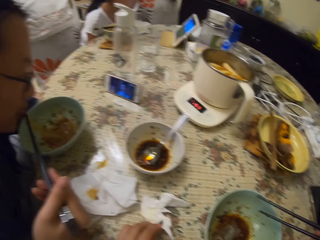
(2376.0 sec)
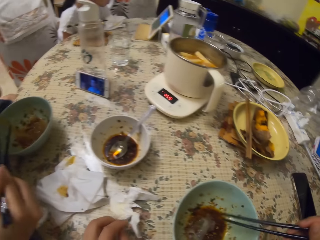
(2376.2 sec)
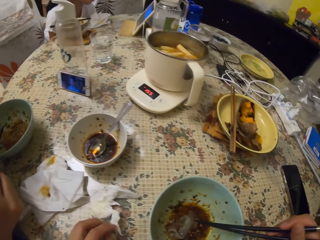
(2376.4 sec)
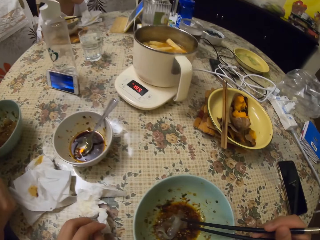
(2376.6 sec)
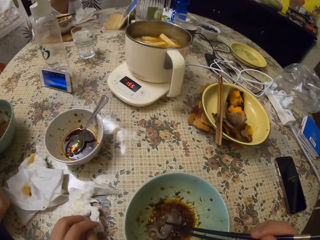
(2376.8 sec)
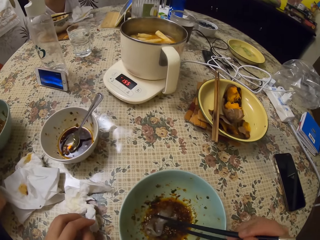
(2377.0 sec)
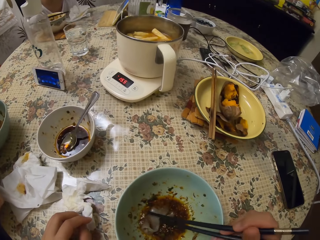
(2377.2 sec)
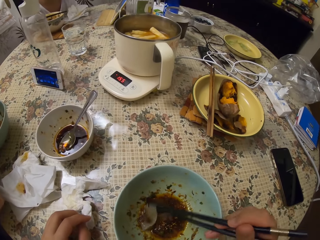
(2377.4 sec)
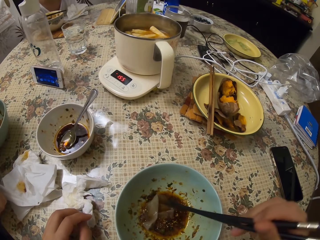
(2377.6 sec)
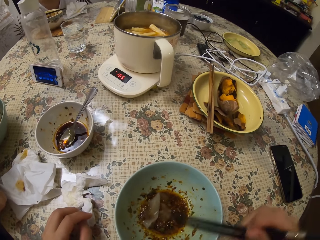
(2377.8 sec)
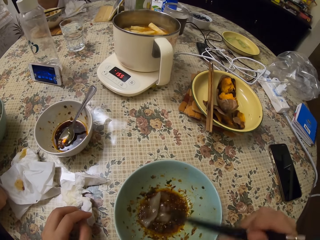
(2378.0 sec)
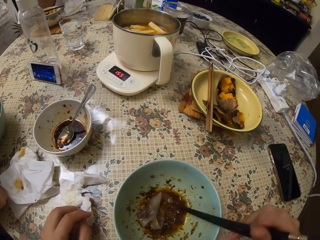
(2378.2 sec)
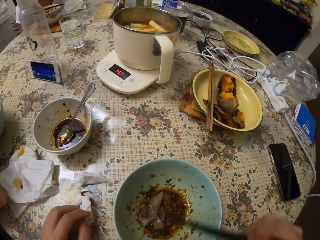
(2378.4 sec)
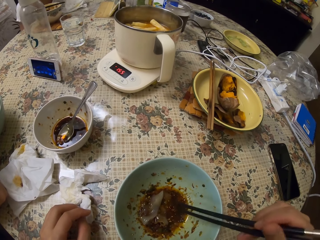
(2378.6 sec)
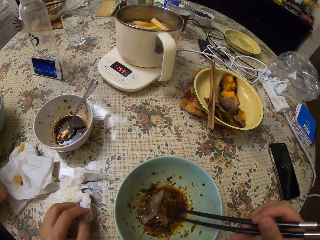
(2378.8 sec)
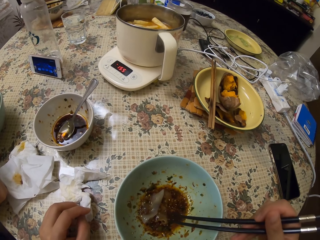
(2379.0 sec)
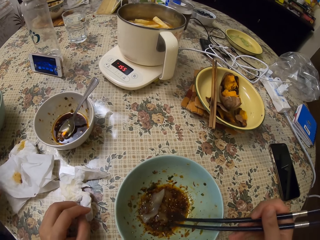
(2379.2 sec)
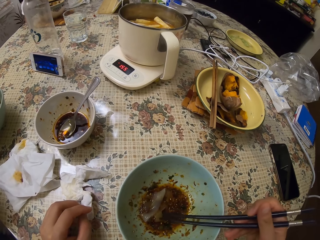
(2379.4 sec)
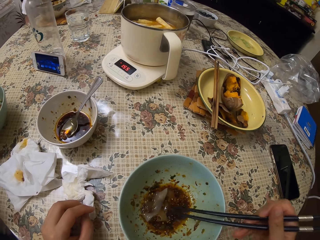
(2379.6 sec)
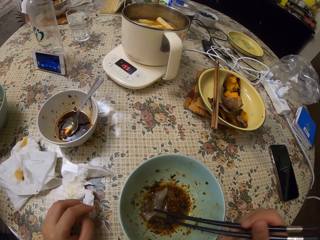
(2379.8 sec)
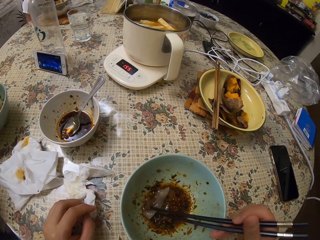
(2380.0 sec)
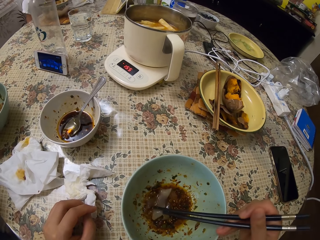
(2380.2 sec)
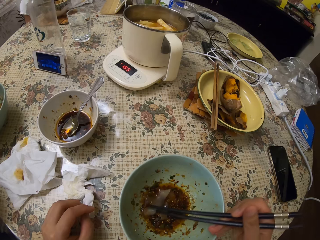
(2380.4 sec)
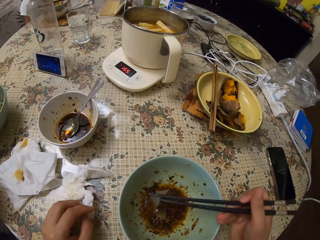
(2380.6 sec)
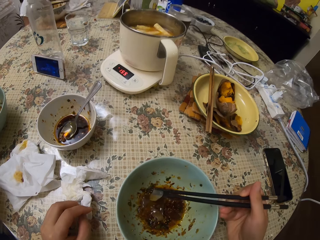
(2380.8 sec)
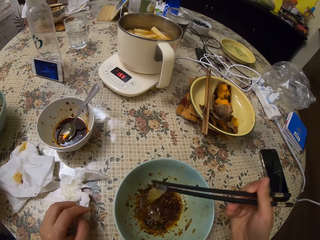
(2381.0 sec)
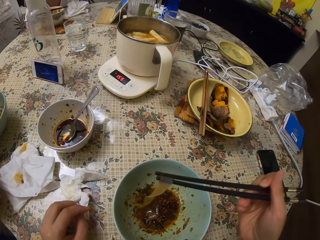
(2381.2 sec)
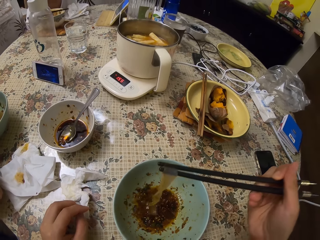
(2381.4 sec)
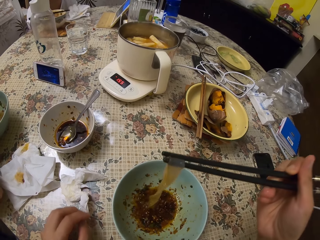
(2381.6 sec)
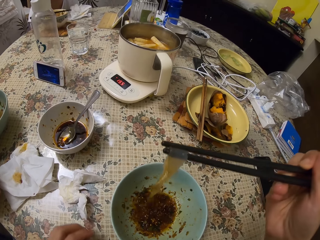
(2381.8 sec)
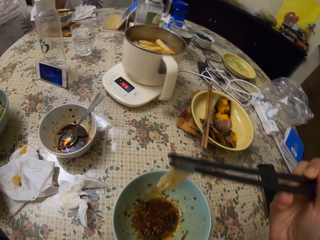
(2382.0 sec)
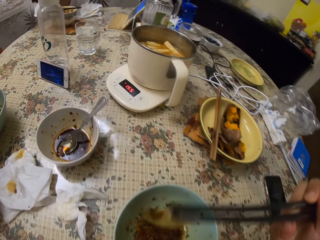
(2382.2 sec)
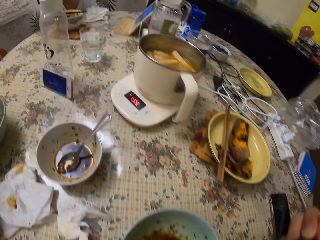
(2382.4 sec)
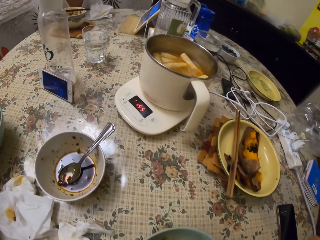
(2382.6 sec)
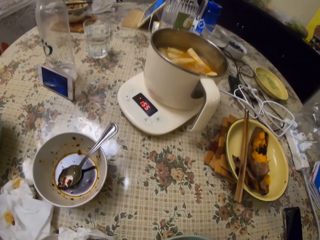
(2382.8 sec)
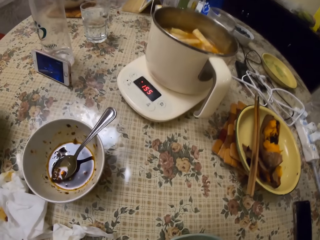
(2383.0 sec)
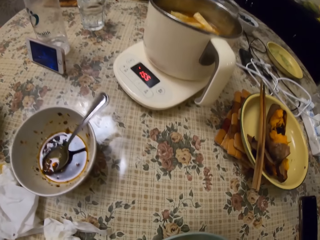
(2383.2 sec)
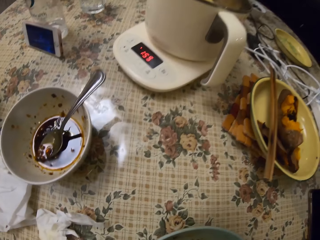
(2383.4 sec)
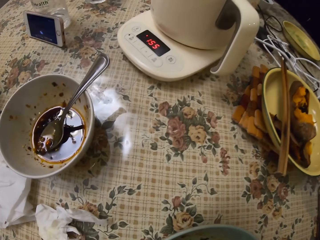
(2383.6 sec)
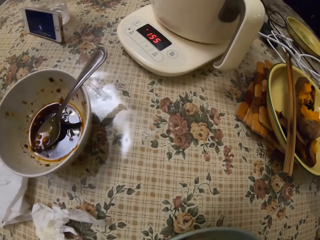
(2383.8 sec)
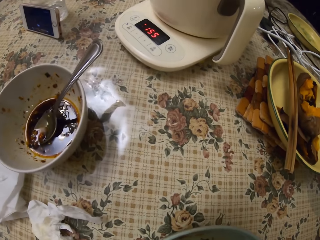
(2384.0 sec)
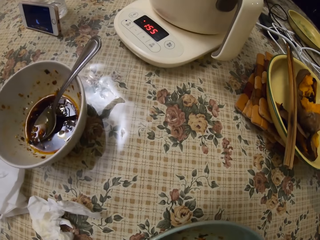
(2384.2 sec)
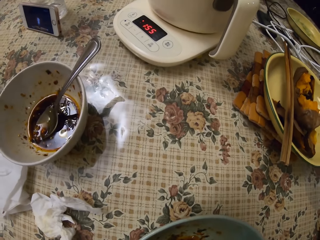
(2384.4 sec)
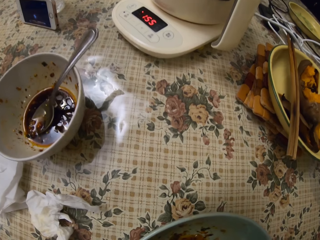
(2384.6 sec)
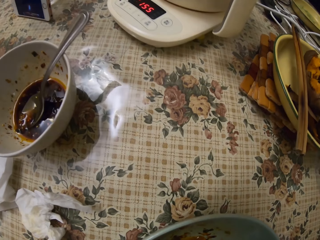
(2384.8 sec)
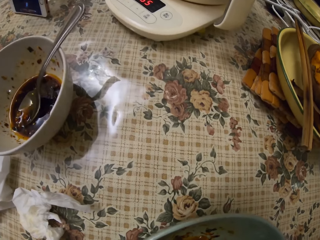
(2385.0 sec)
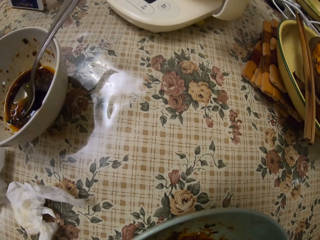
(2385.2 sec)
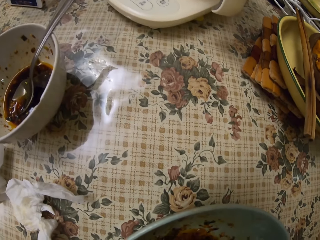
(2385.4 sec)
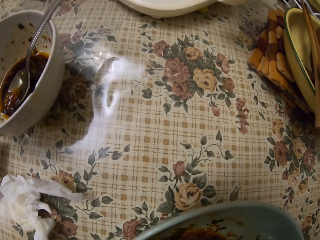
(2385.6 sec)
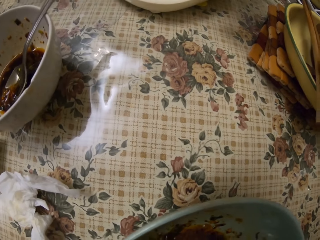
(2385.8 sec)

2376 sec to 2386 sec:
The camera wearer eats from her plate with the chopsticks.

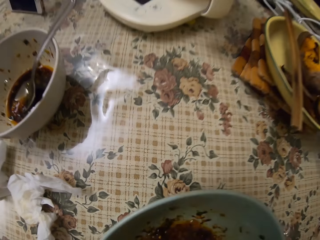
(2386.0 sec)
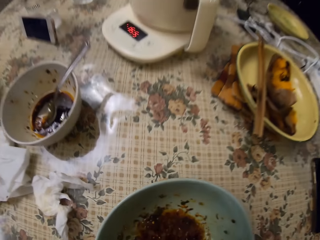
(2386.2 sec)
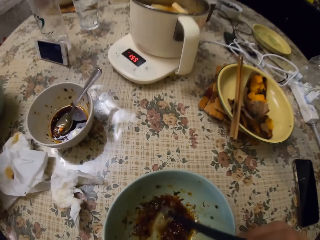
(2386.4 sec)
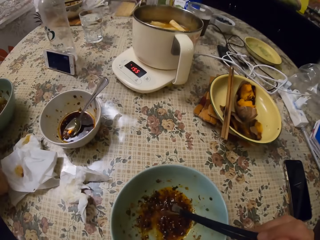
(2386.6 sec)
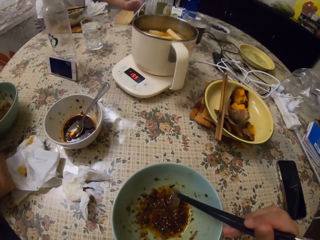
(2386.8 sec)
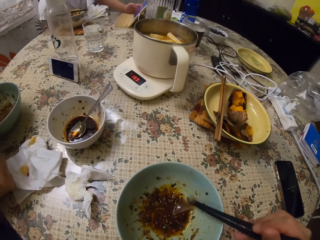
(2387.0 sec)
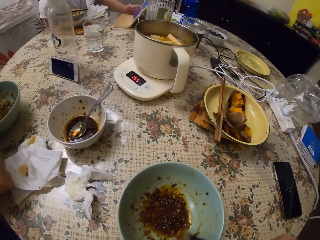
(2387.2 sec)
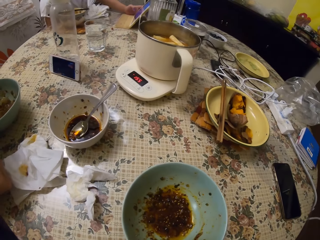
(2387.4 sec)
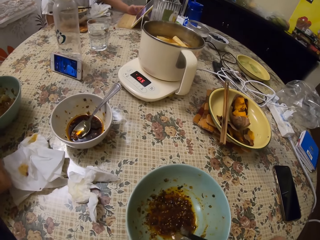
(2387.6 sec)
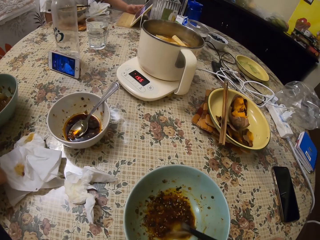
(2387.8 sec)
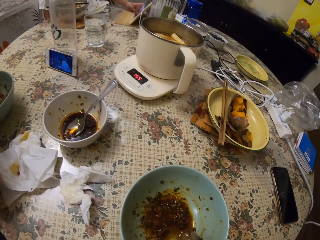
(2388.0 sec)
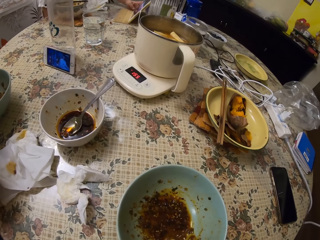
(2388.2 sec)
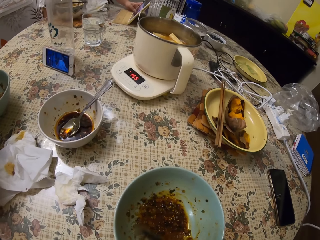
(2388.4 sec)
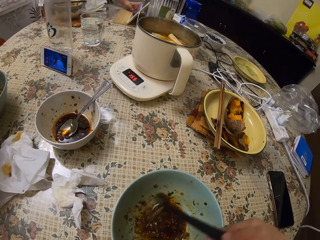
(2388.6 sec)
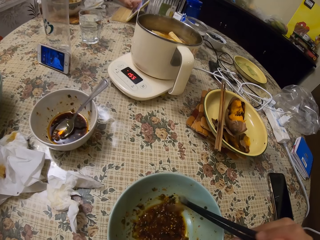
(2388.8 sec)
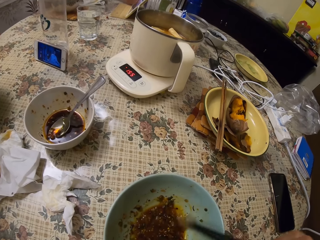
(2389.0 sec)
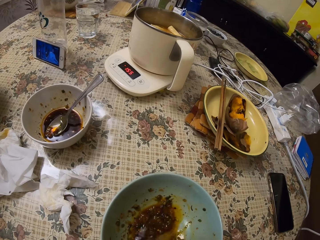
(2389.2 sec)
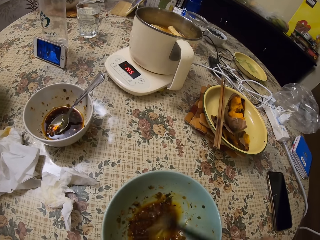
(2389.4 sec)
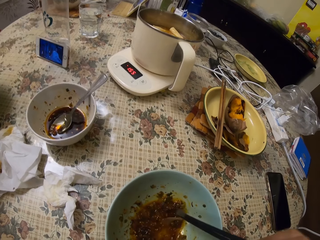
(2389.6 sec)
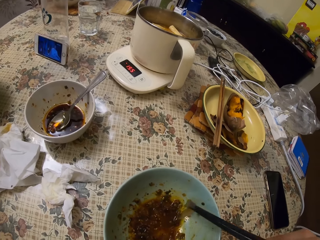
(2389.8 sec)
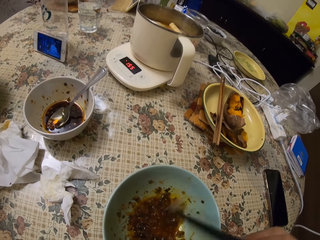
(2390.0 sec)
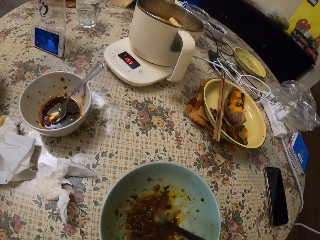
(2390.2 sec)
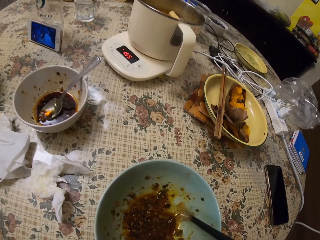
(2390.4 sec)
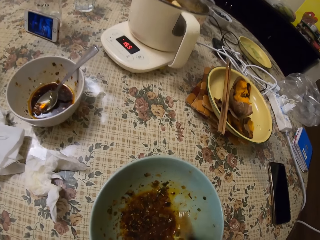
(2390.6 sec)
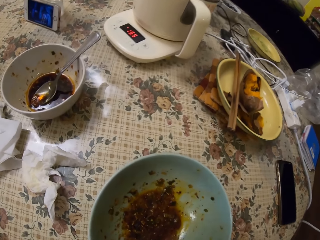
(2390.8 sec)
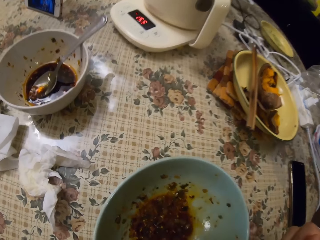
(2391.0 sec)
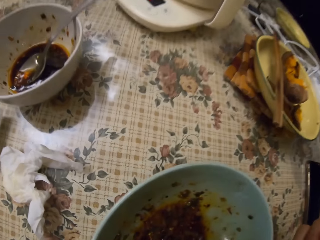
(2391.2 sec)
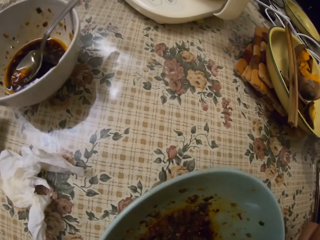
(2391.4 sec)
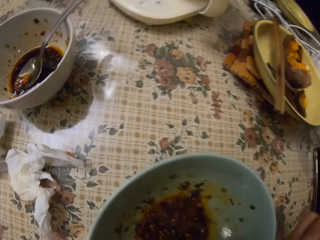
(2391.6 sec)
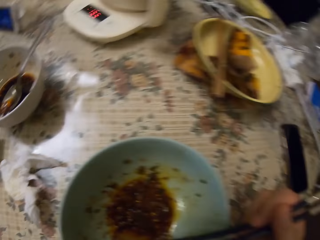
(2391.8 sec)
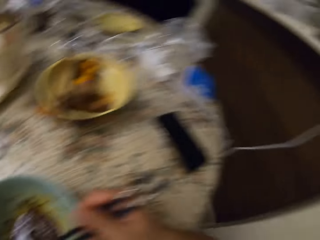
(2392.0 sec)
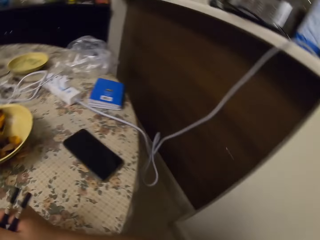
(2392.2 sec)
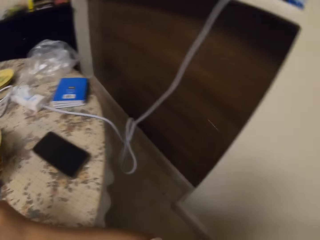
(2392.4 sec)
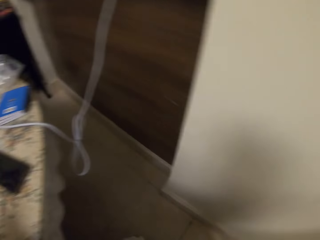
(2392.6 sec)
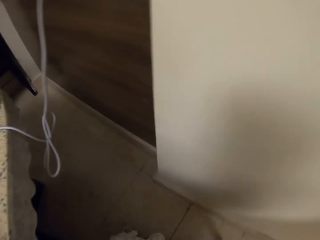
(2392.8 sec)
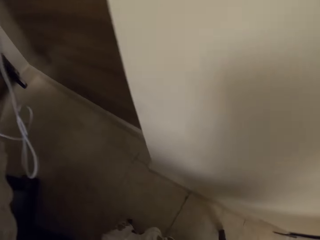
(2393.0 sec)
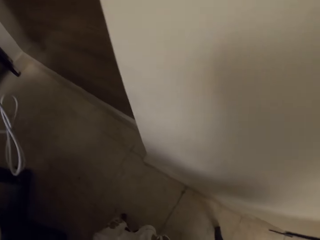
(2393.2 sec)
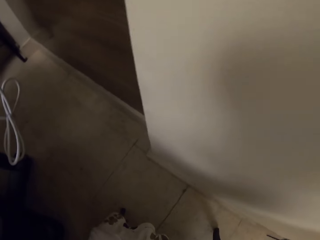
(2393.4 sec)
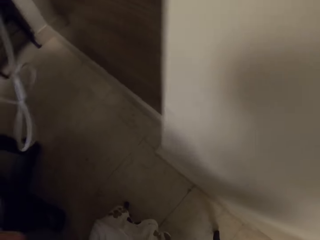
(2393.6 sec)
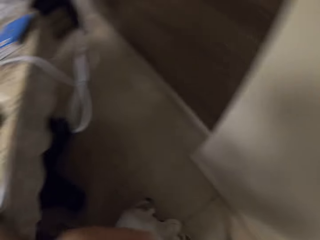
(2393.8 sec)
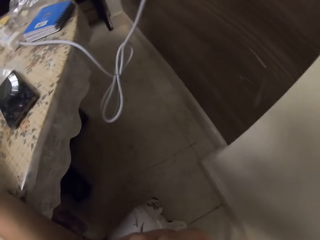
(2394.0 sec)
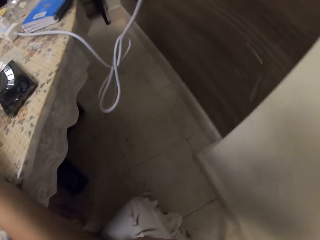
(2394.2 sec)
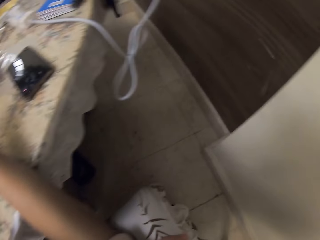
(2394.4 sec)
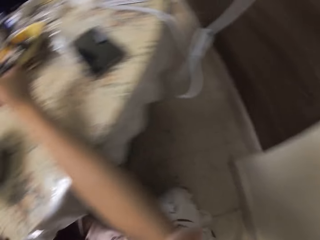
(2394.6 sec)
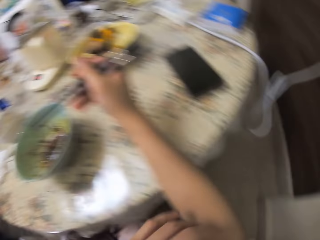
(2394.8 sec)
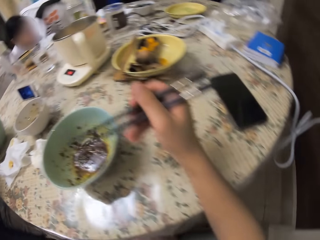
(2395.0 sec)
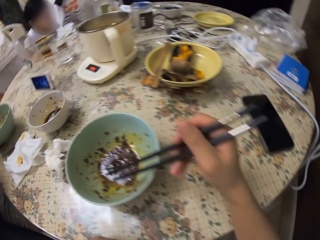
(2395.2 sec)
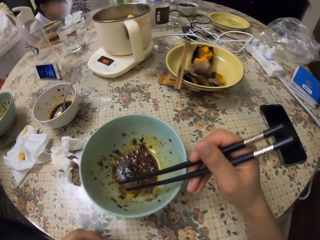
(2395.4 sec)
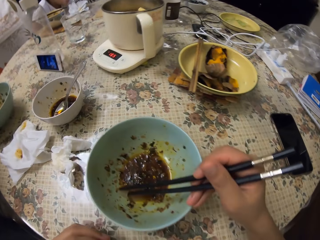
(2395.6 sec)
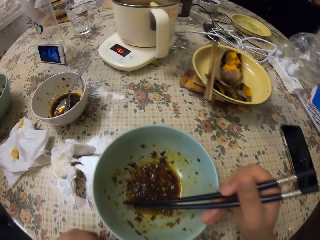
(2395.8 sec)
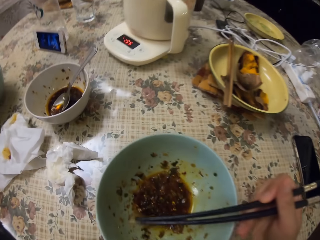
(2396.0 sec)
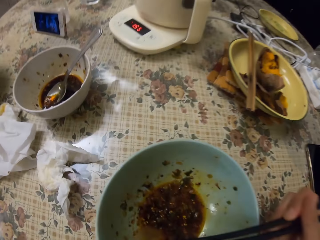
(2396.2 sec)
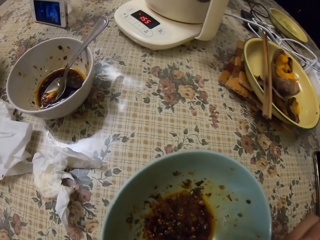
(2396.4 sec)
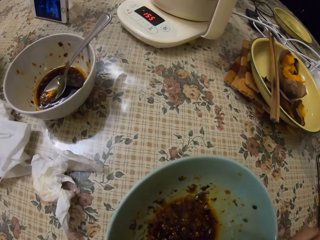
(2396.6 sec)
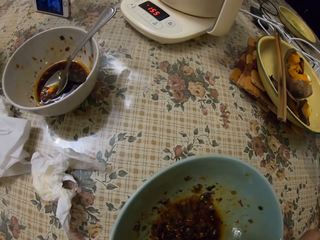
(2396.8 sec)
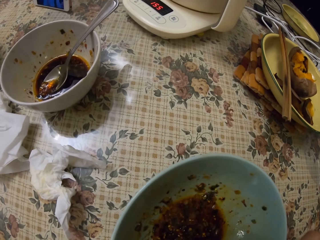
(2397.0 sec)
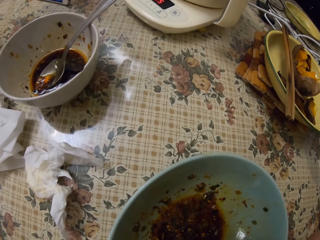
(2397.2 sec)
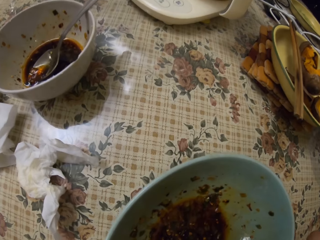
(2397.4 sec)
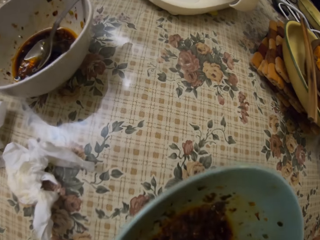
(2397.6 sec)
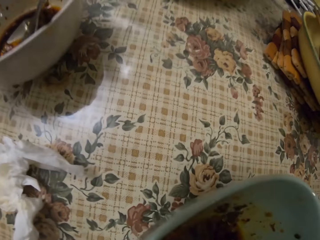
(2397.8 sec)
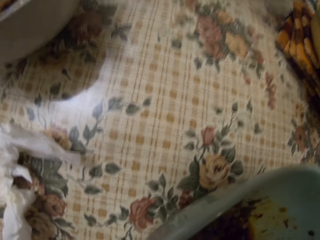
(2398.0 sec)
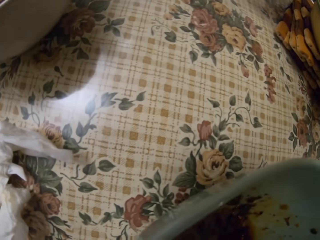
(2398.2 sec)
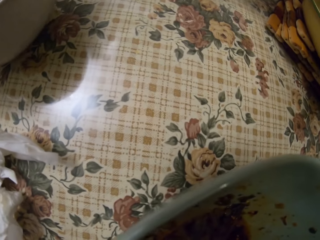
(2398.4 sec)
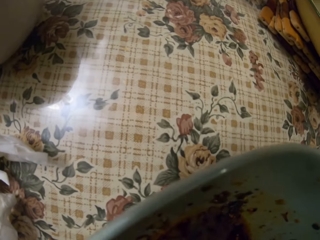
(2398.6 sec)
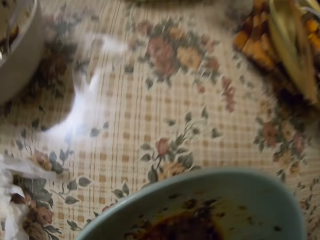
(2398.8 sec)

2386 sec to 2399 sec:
A girl operates the tablet on the table. The camera wearer coughs. They turn around. They eat with chopsticks.
